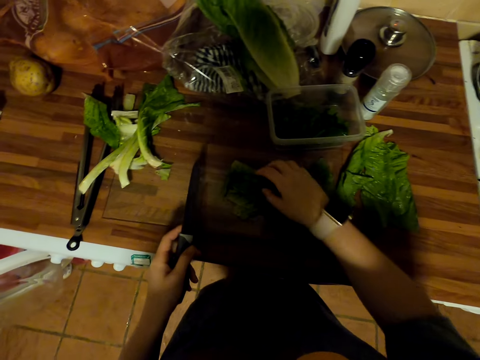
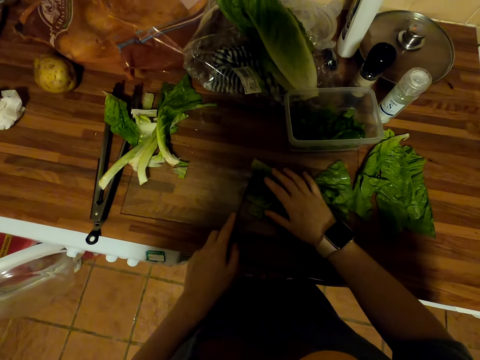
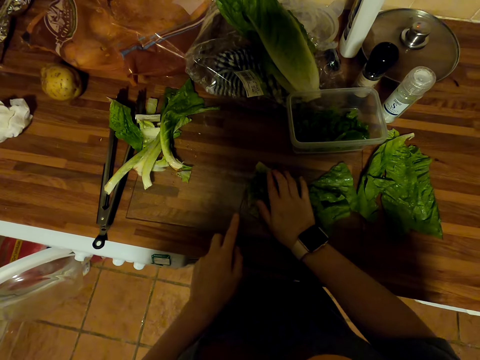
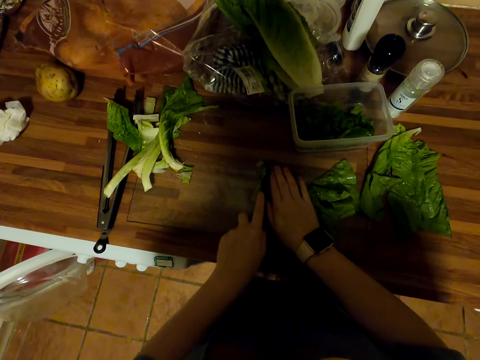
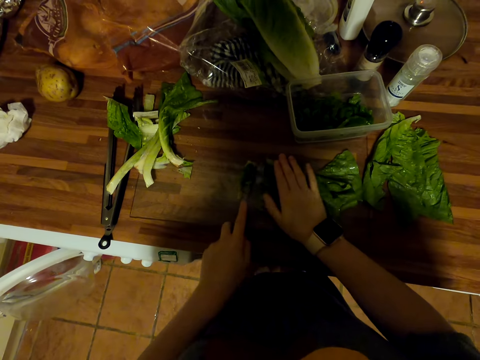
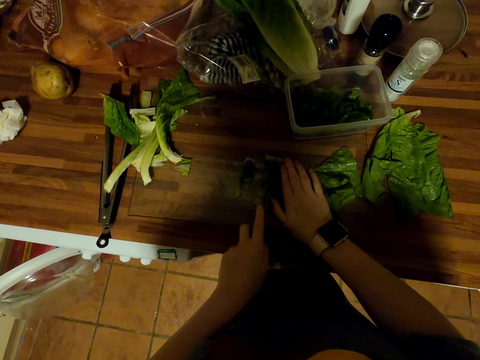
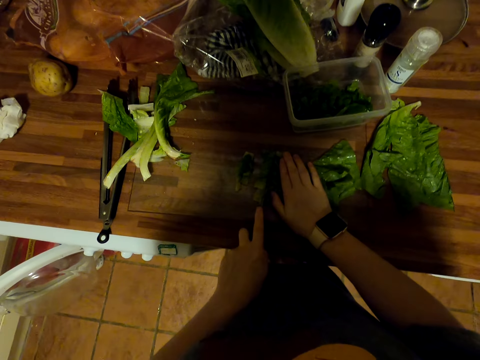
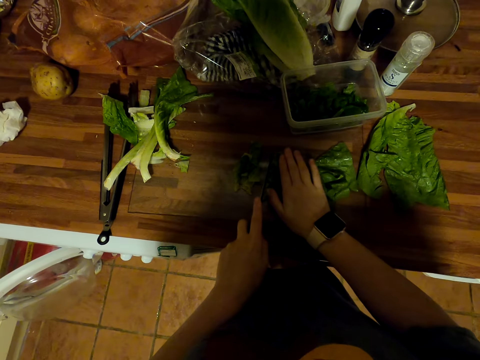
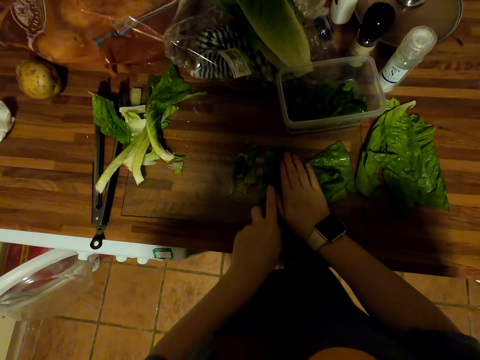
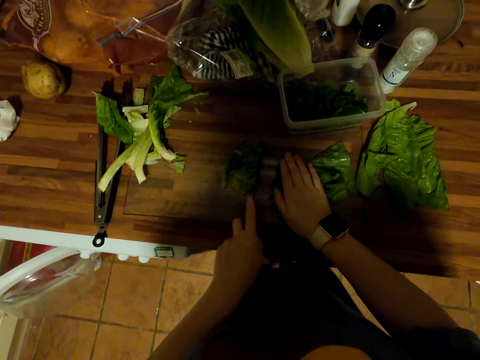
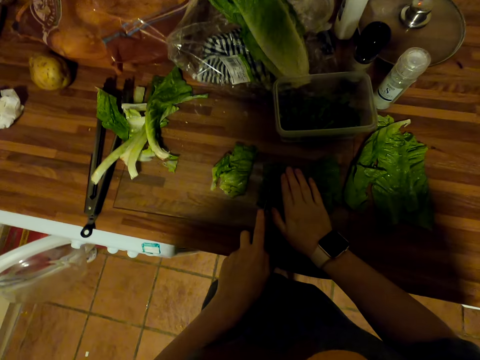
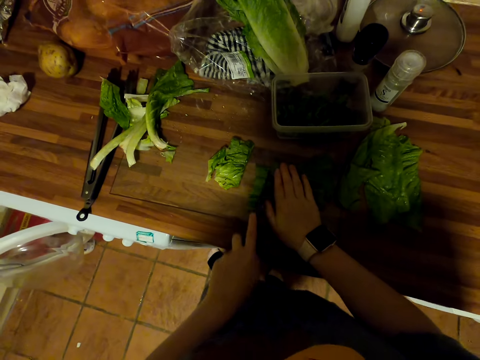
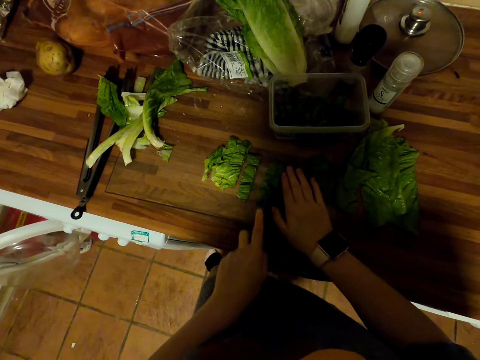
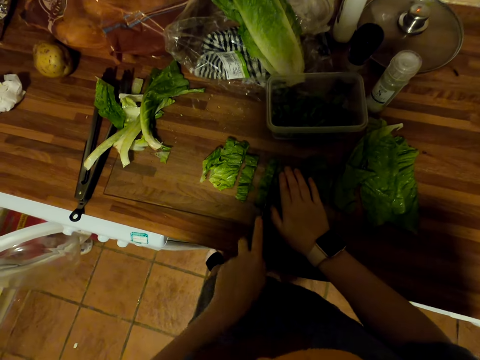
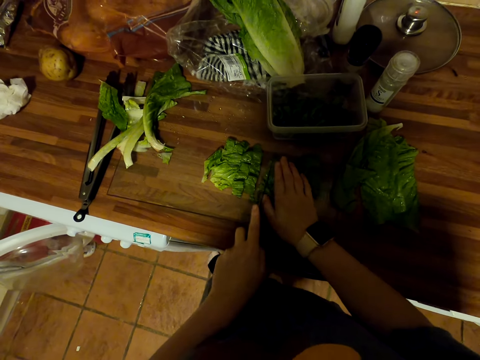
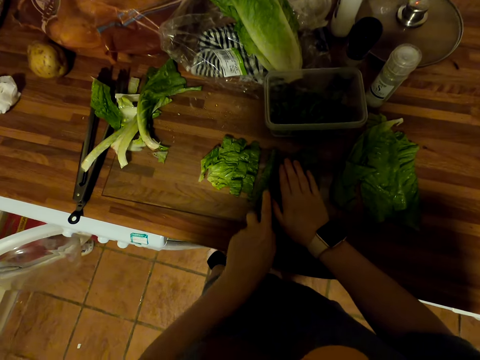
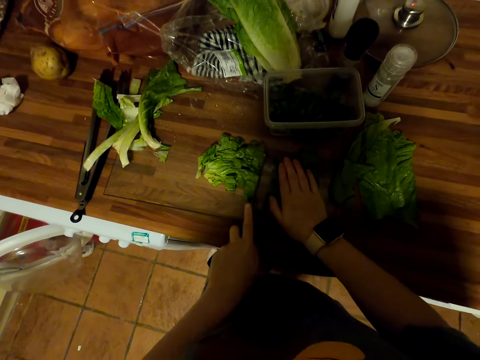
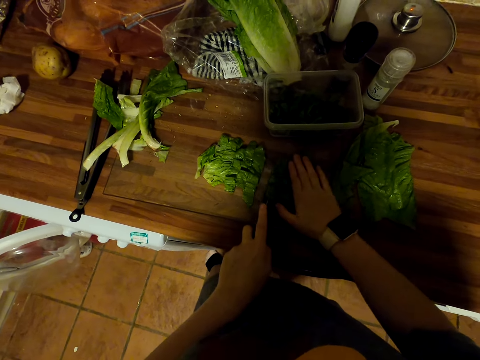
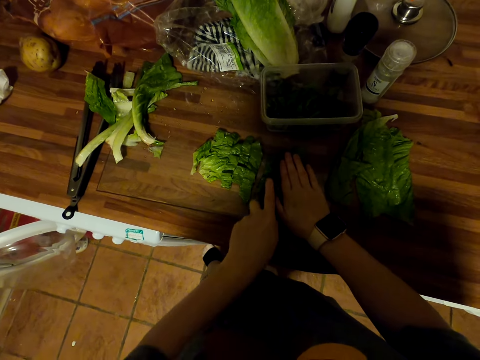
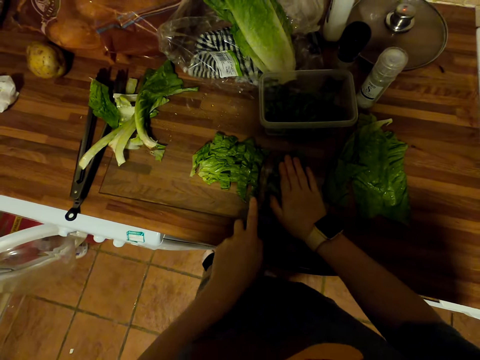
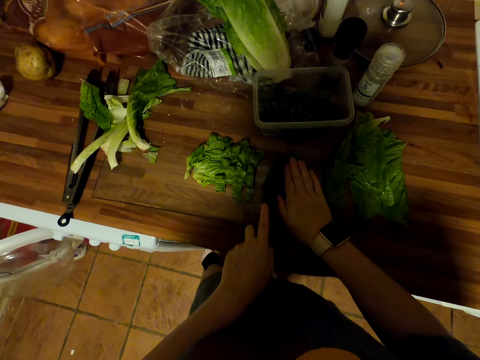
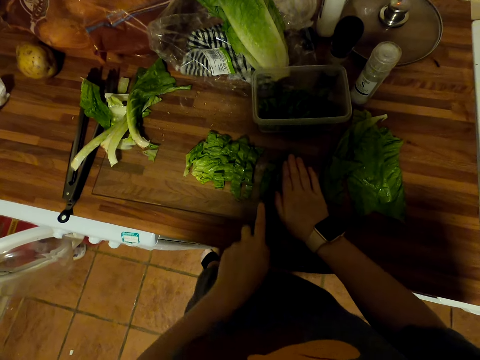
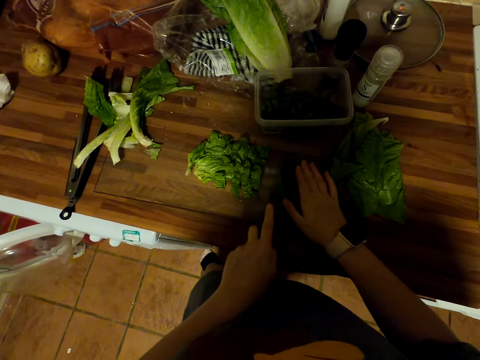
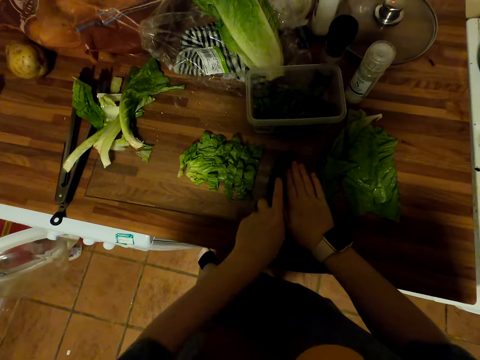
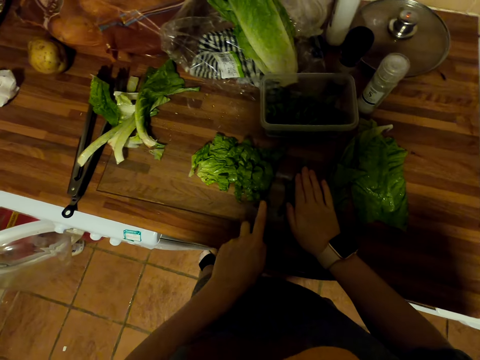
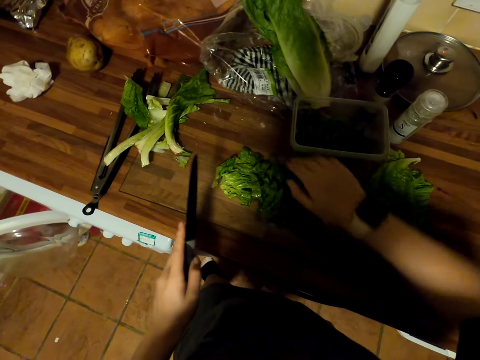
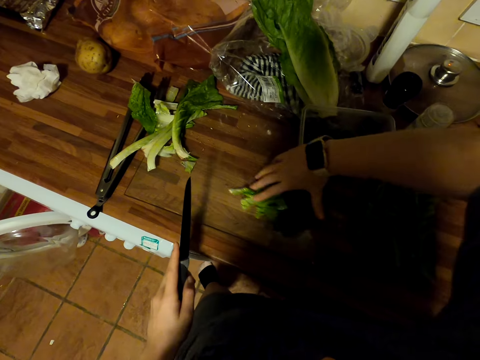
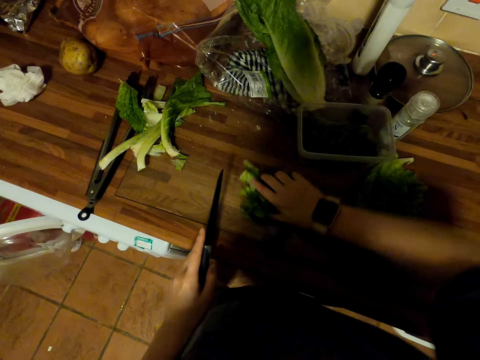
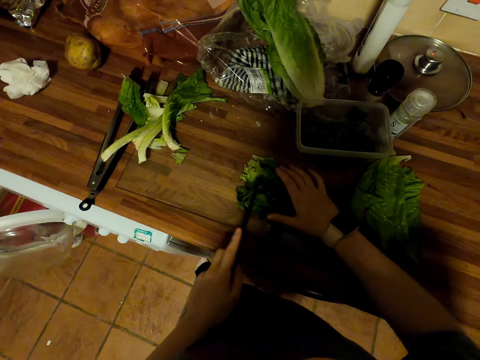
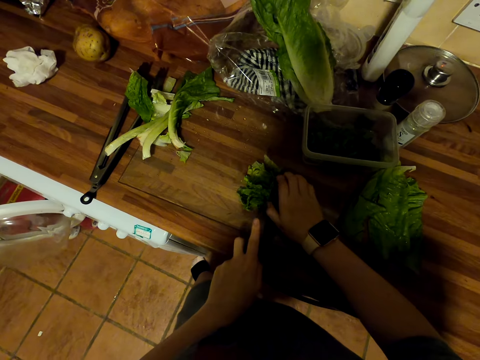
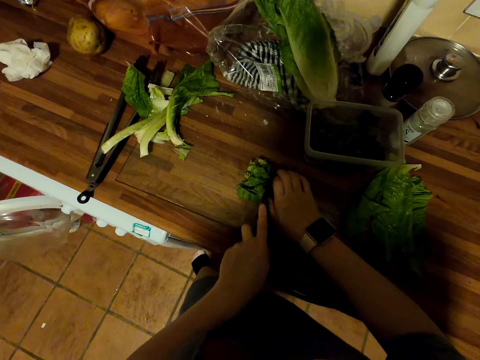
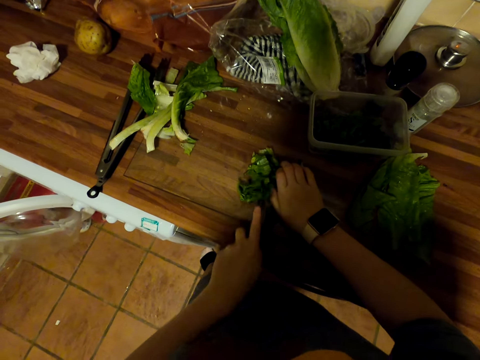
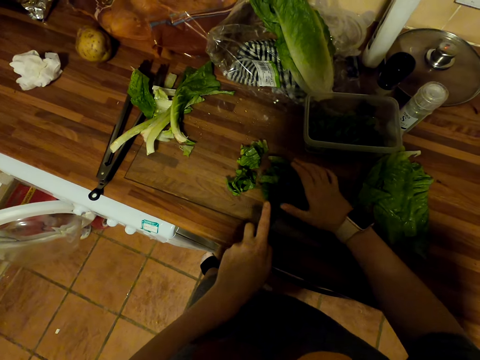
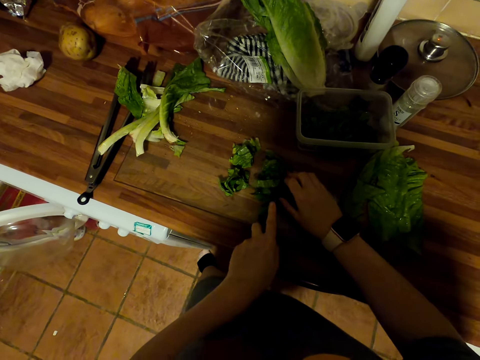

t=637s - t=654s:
The camera wearer puts the spinach leaf on the counter. They cut the spinach leaf with a knife. They collect the spinach pieces. They cut the spinach leaf with the knife.

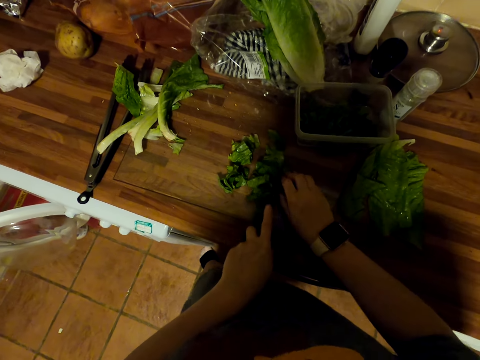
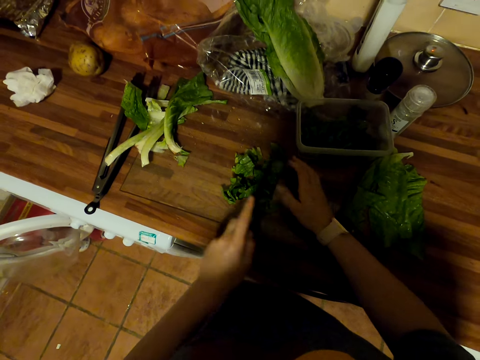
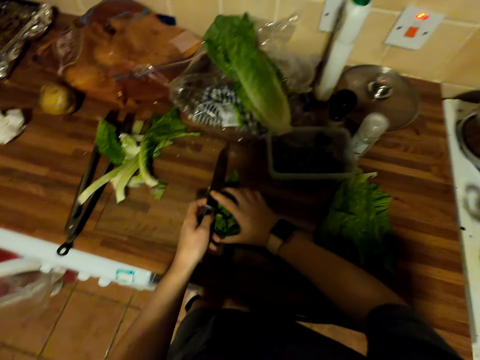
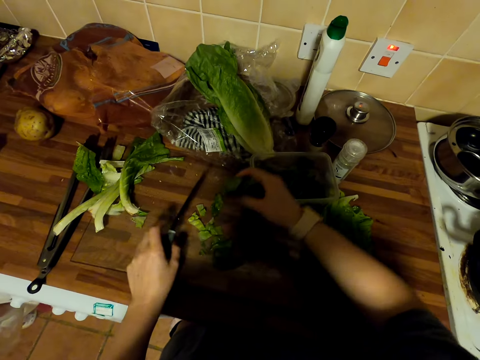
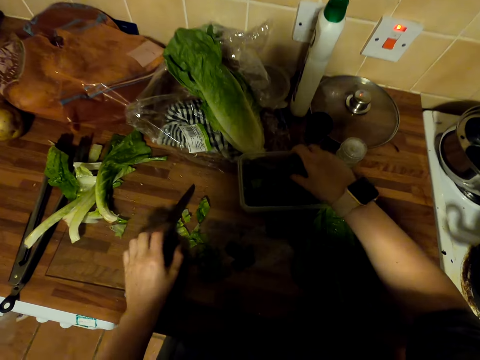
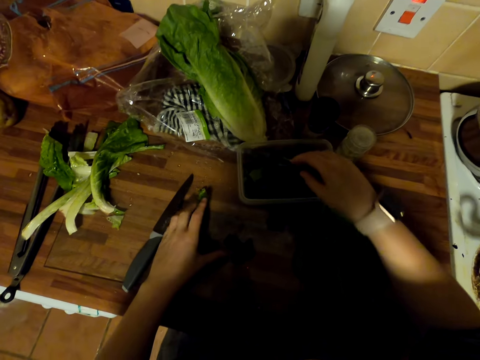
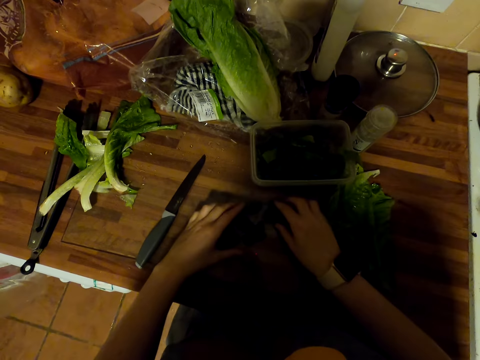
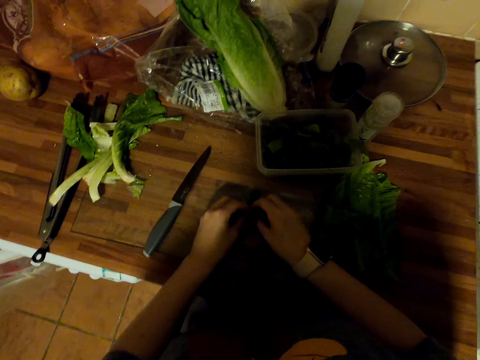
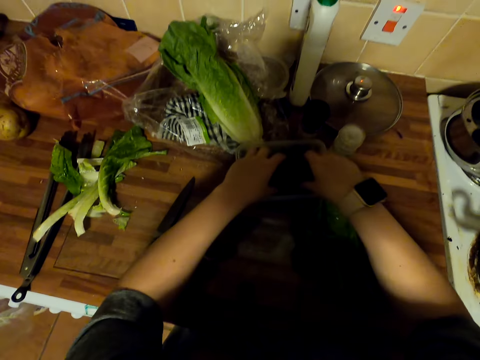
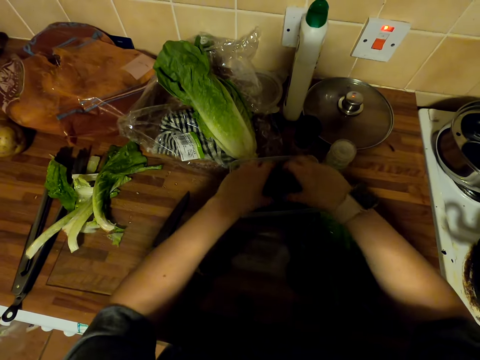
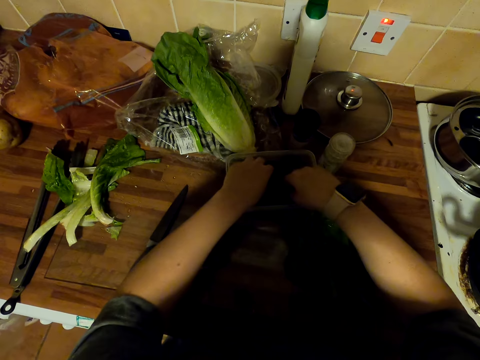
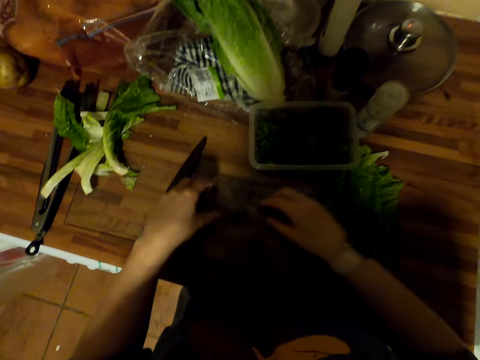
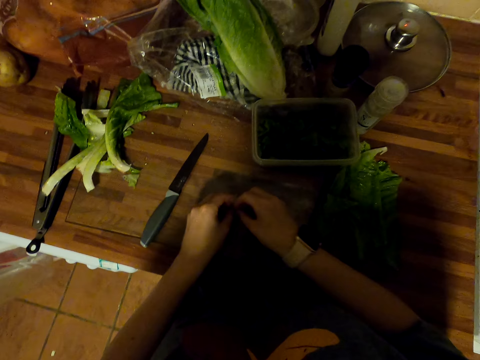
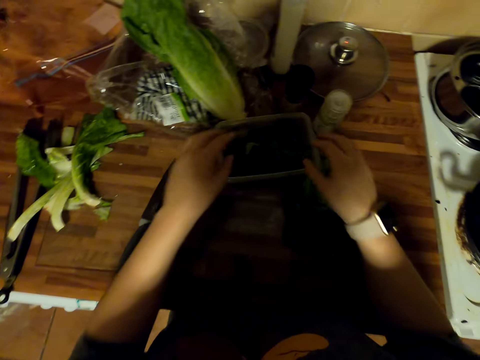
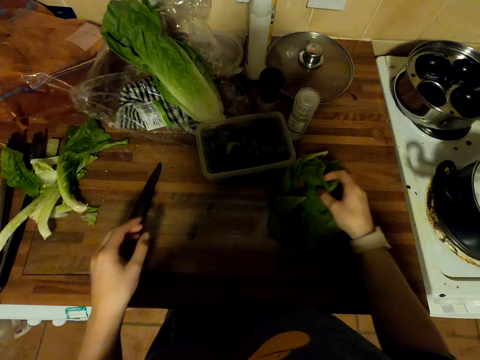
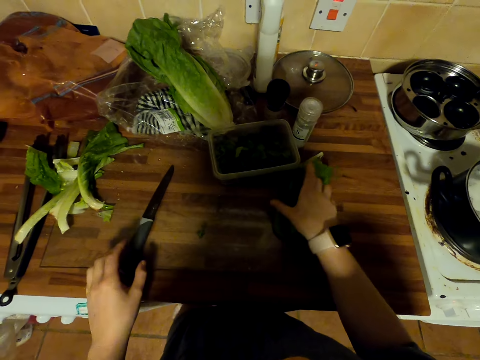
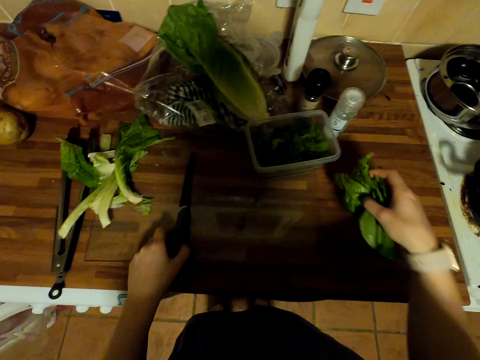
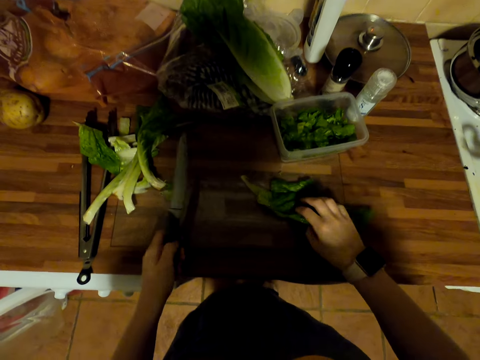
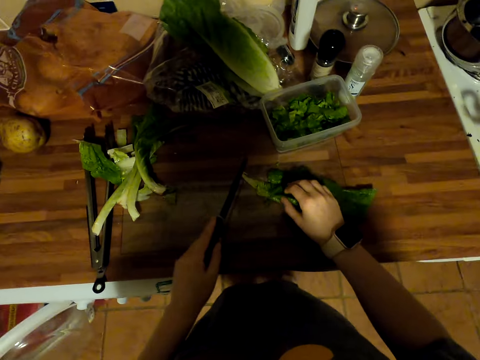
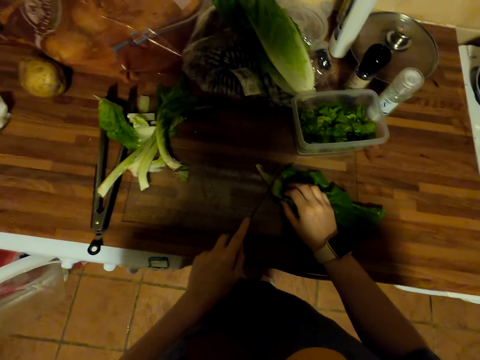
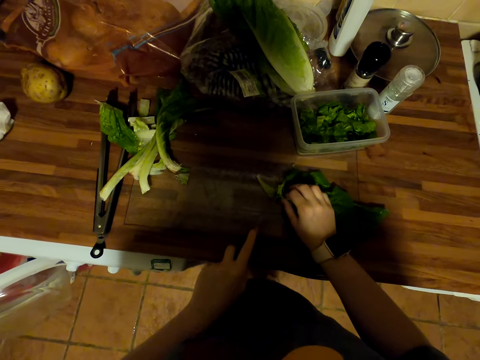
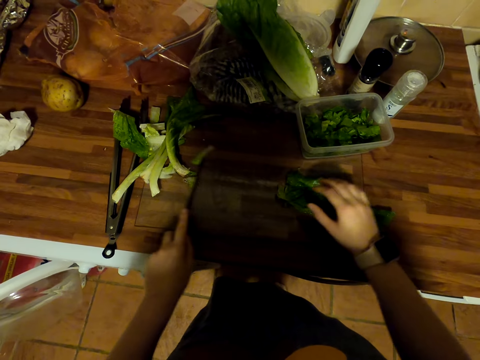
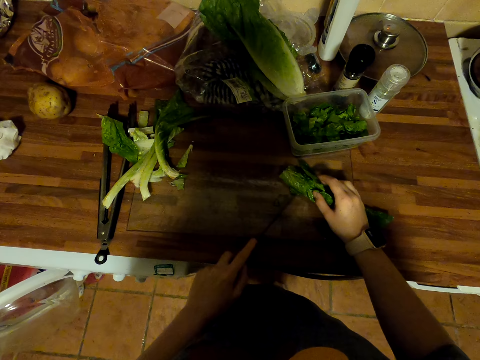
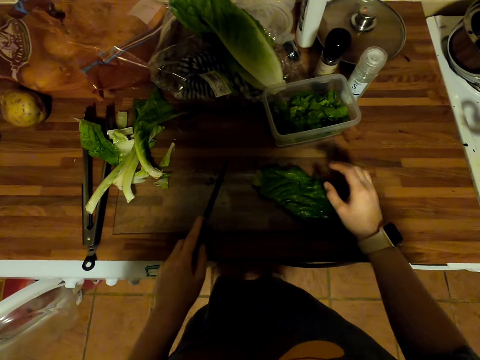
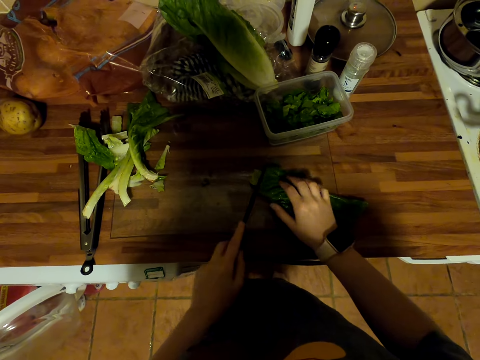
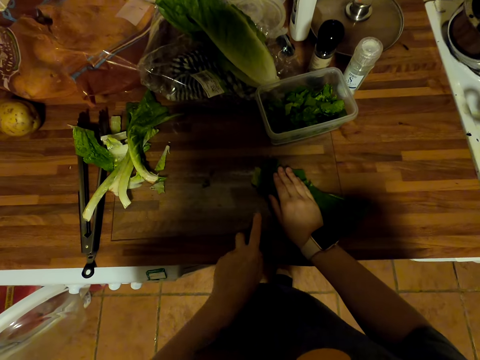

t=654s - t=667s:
The camera wearer puts the spinach leaves in a tin. They collect the spinach pieces. They put the spinach leaves in the tin. They pick a spinach leaf. They put the spinach leaves in the tin. They pick a spinach leaf and put the leaf on the counter. They pick a spinach leaf. They pick up a knife. They put the spinach leaf on the counter. They cut the spinach leaf with the knife.
